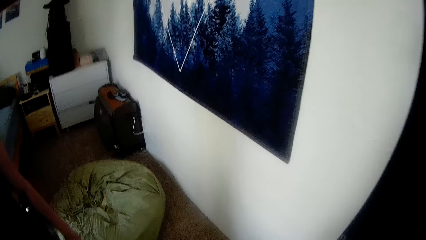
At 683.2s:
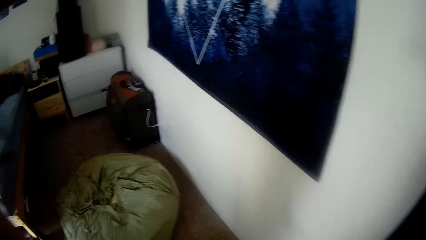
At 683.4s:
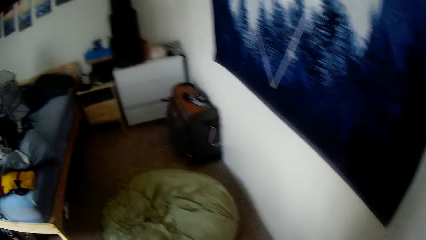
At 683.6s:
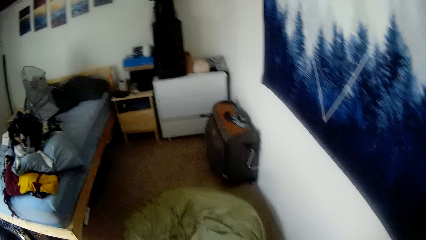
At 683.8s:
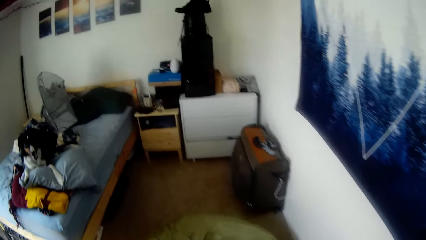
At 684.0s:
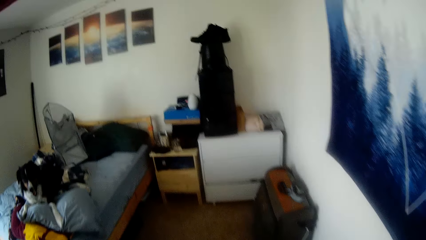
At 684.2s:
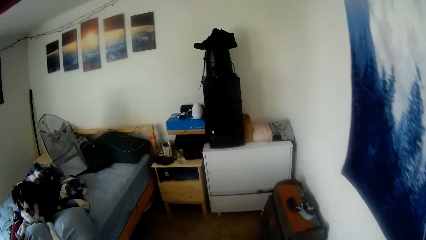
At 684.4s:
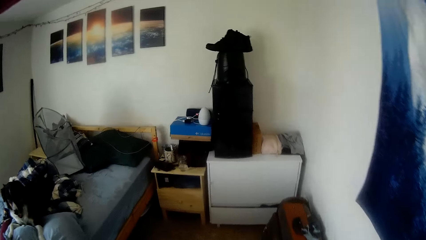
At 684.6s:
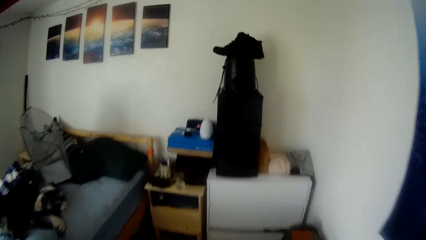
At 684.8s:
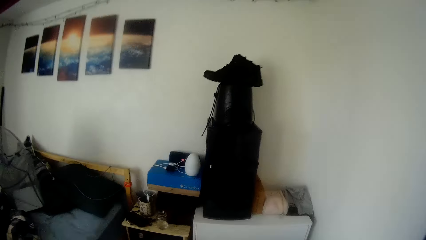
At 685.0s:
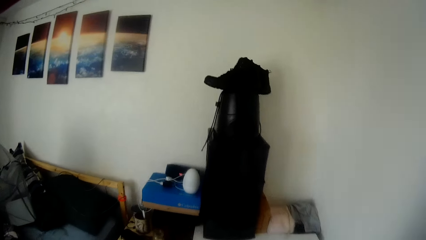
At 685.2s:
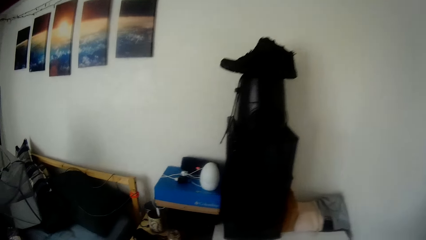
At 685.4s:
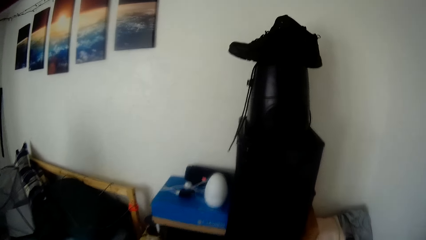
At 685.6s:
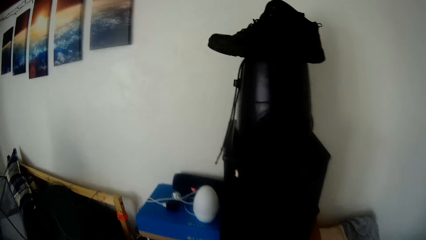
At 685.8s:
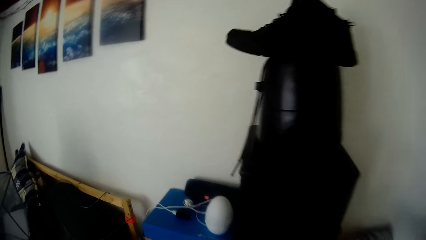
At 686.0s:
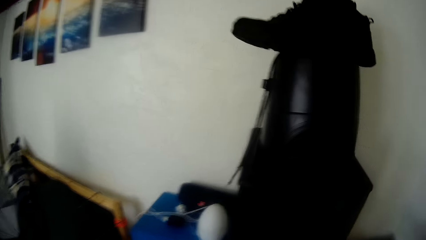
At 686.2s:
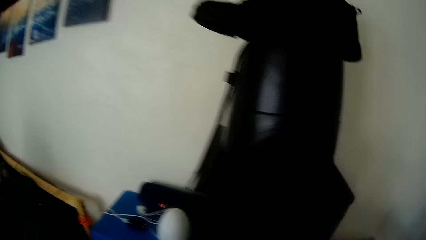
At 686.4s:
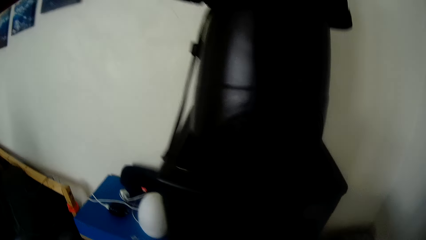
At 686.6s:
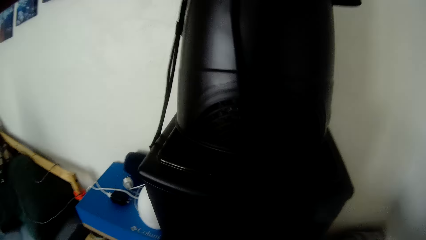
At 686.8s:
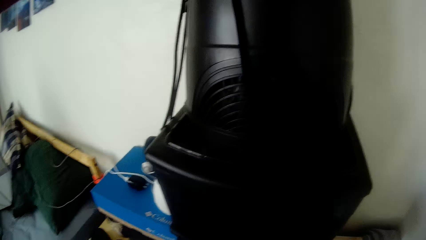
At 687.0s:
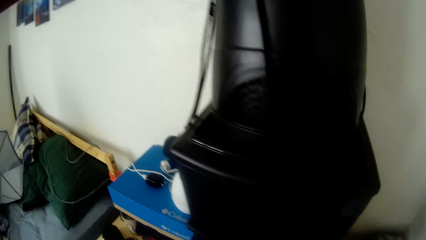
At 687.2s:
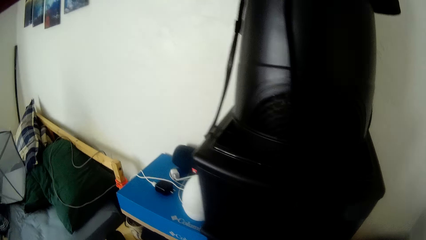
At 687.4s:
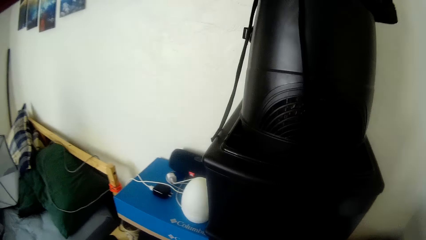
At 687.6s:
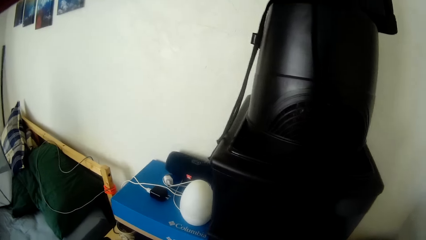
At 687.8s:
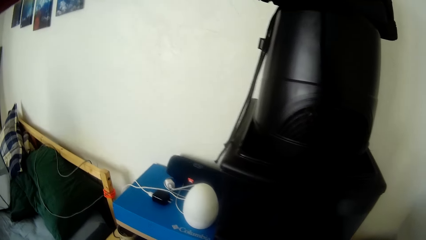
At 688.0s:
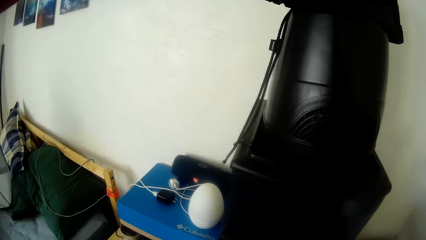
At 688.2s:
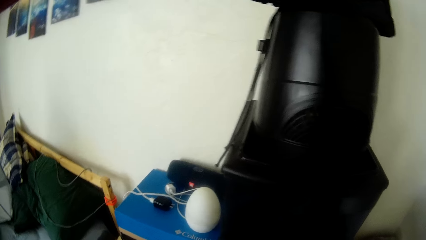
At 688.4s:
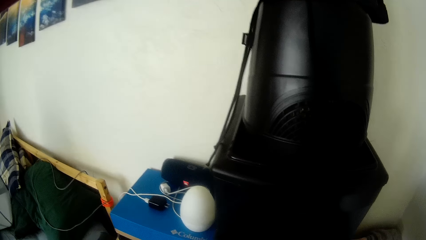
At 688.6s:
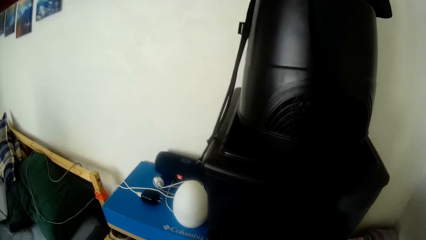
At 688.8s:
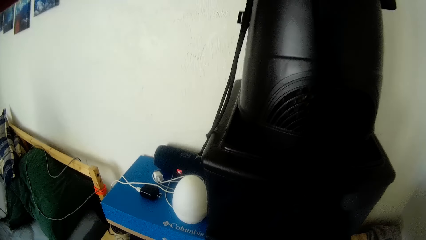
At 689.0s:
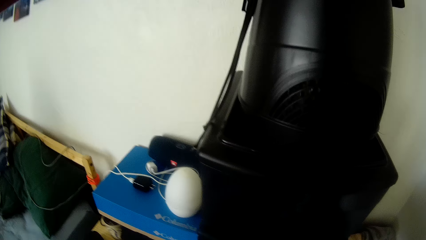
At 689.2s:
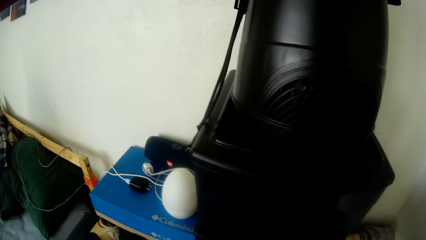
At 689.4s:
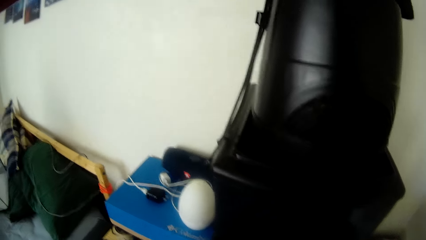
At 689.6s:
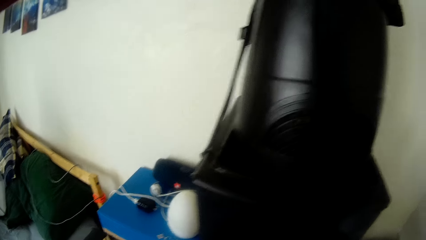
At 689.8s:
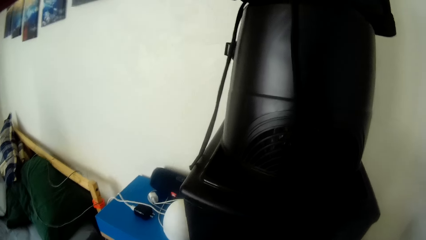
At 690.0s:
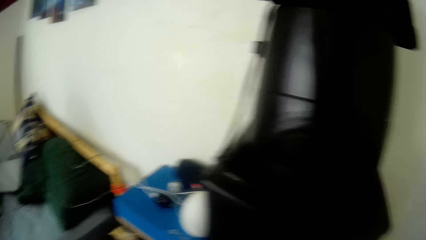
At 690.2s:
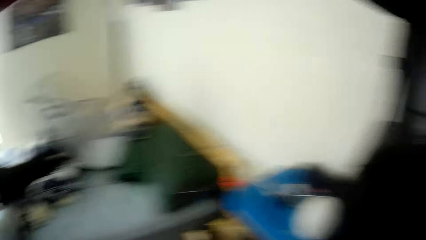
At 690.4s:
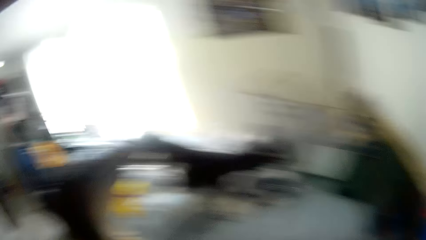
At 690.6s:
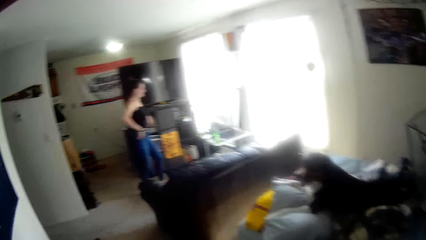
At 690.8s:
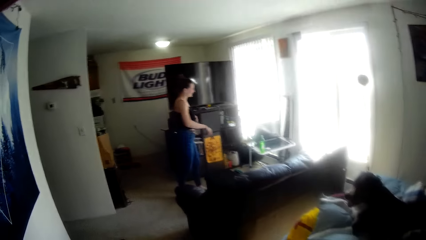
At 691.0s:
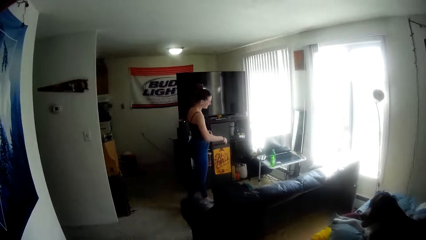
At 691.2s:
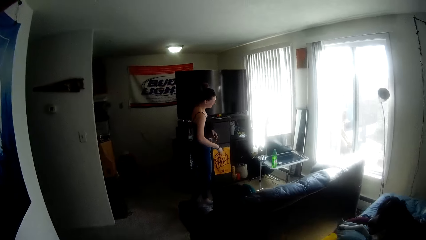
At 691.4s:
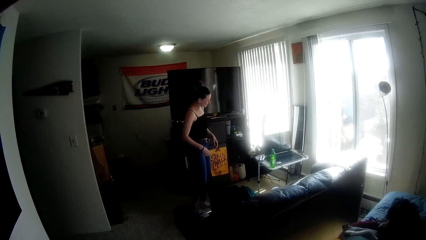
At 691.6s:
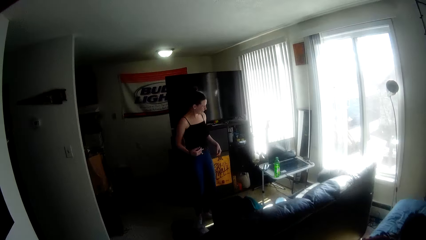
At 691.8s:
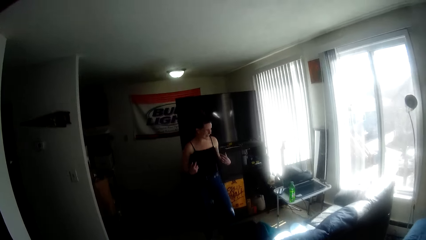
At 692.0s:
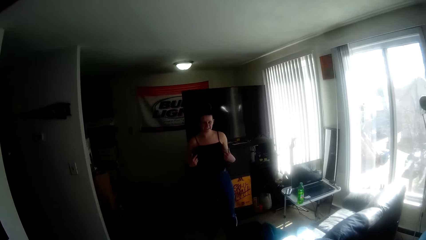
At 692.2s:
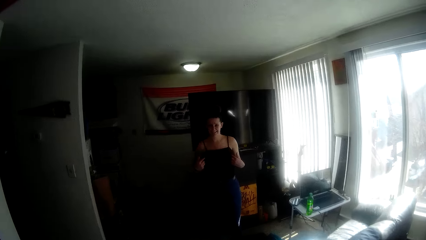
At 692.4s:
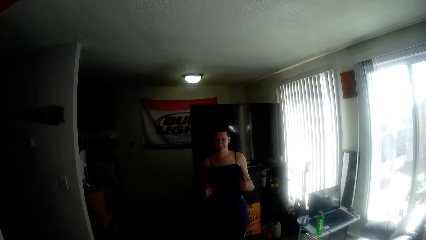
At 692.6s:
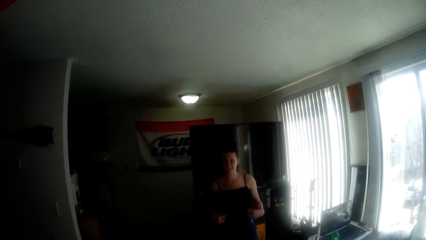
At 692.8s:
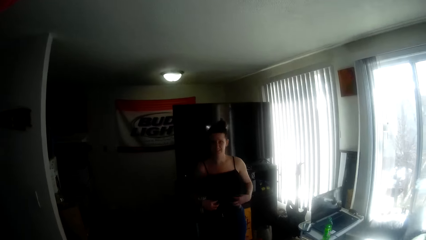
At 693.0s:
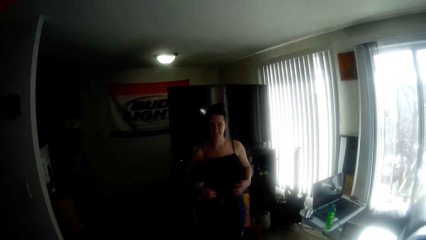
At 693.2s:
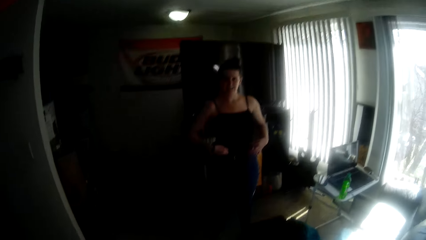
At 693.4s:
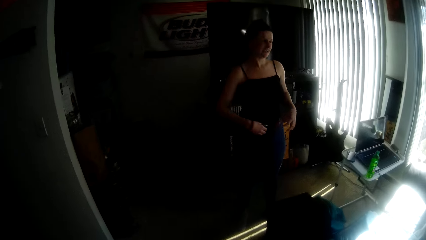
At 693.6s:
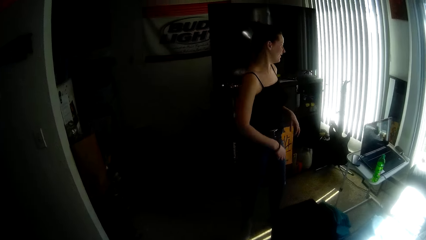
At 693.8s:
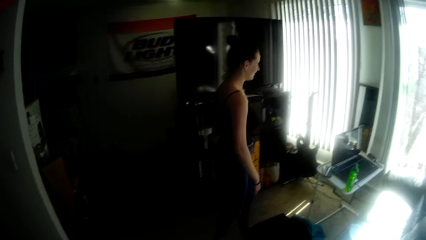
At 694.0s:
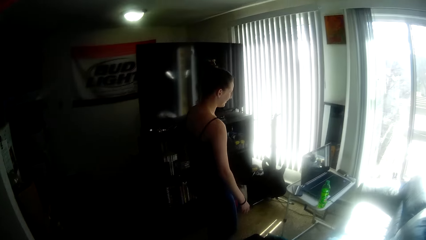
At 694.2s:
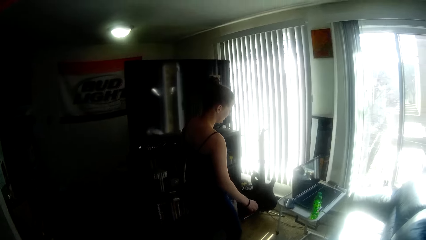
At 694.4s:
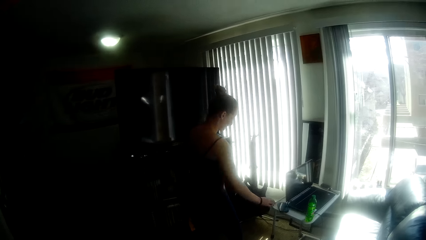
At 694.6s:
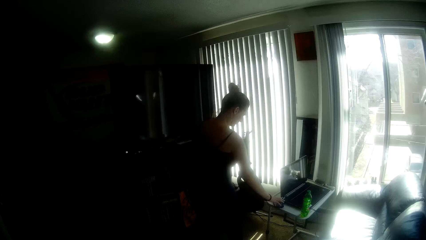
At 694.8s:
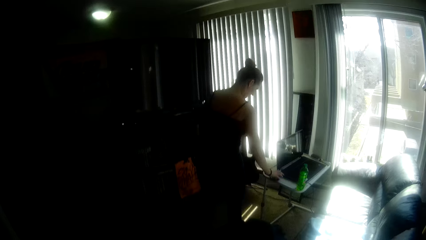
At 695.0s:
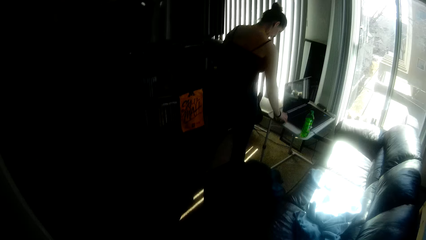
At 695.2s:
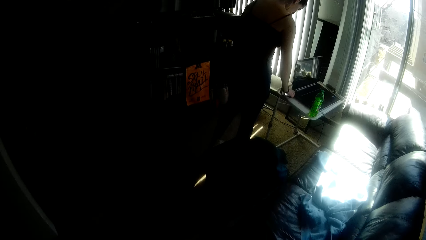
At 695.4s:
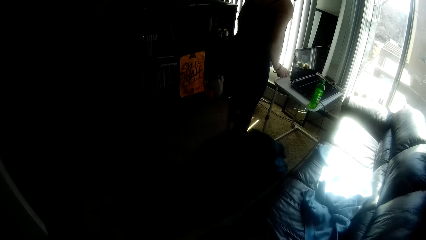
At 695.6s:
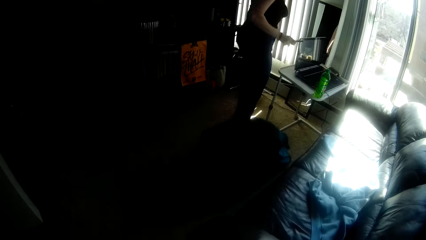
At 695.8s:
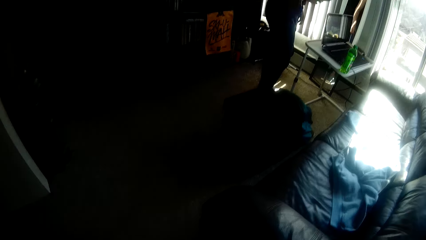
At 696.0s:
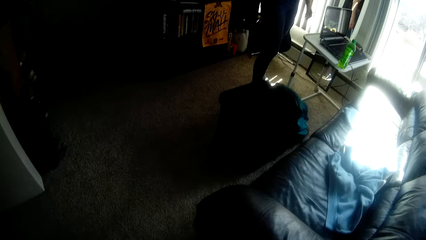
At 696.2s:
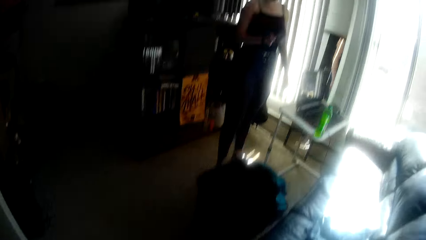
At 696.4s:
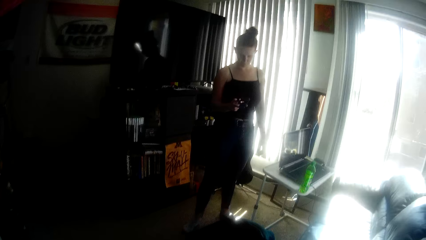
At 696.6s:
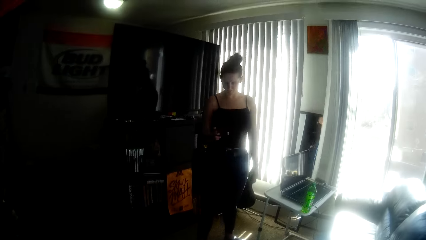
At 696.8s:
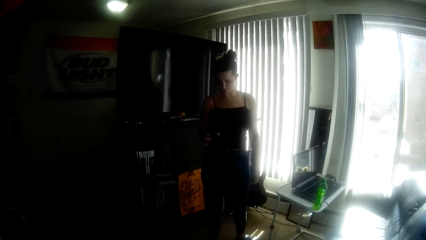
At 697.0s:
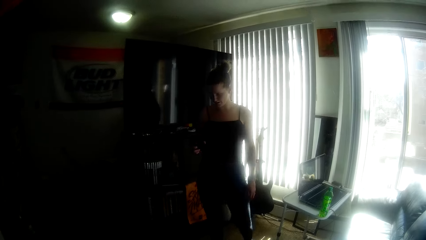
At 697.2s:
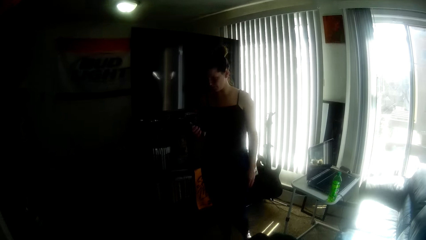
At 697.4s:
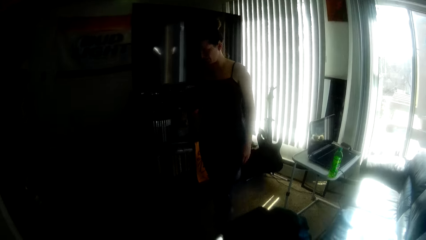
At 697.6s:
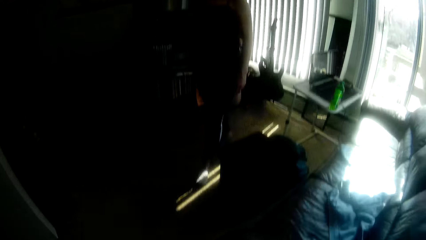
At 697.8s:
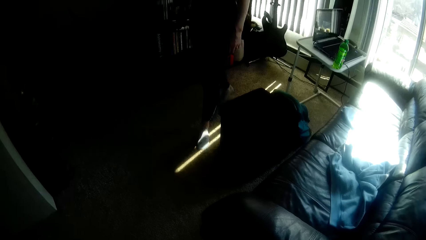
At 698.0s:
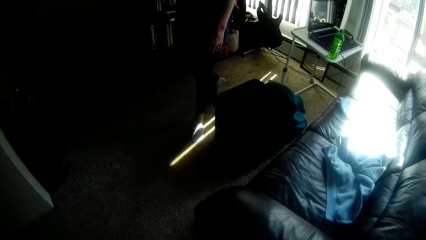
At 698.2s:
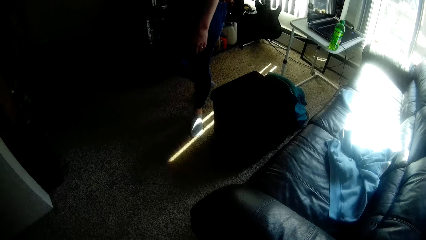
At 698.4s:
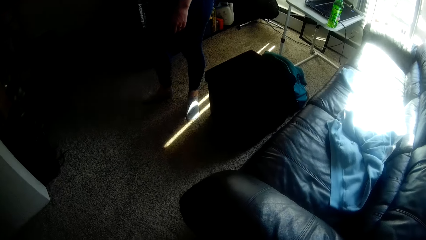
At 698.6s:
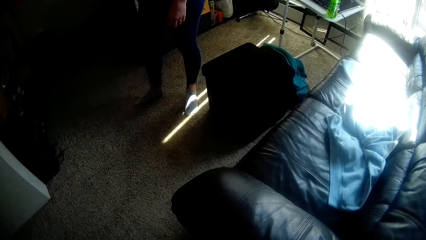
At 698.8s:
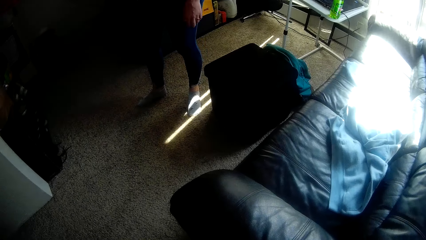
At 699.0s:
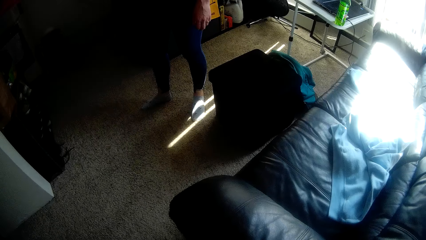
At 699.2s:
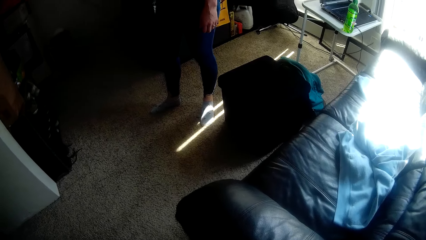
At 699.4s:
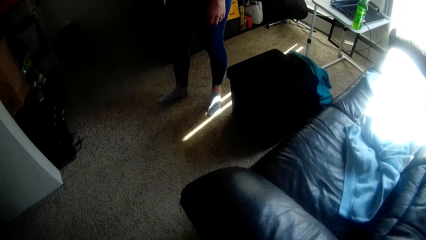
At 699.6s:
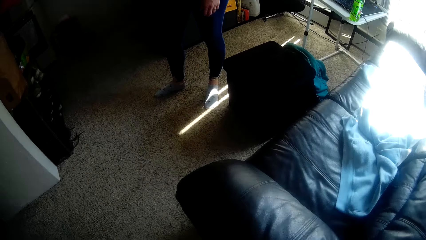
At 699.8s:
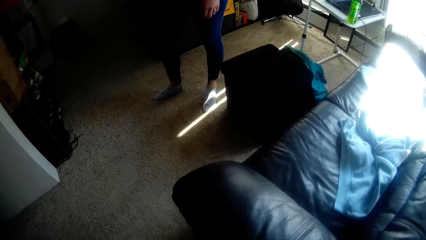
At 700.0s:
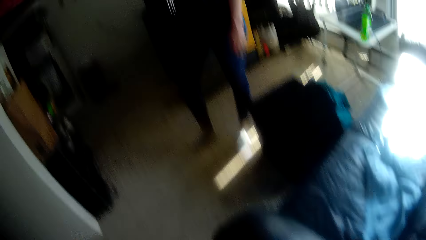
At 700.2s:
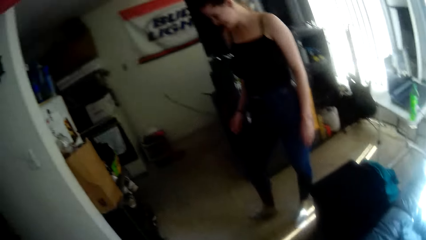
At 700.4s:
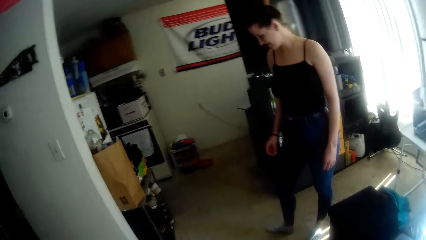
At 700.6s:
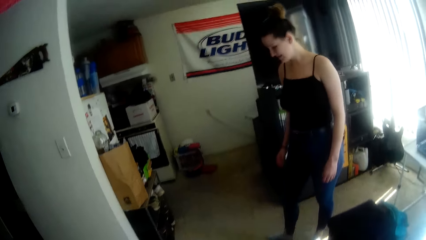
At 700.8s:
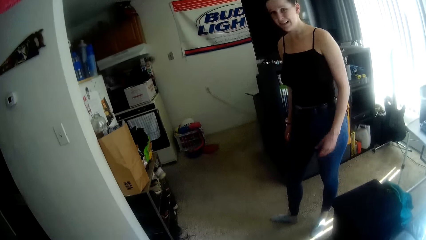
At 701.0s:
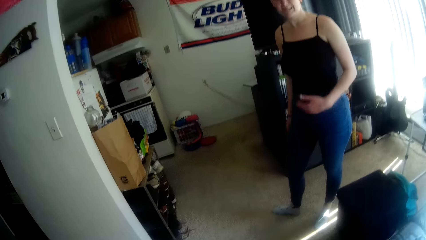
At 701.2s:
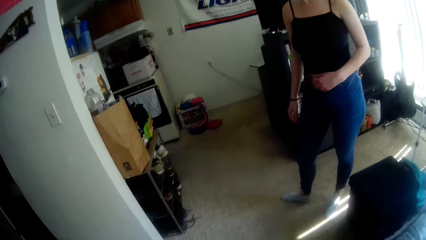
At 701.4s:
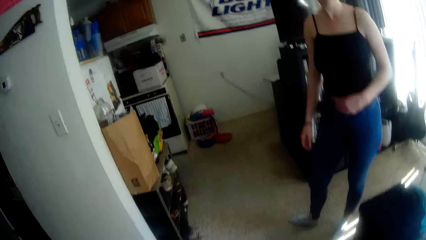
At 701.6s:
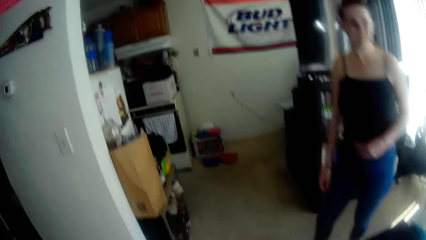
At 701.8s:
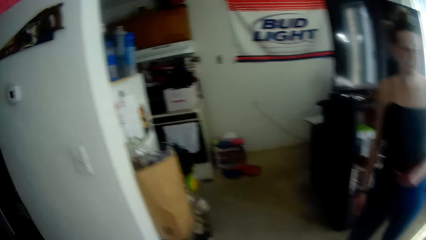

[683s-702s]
The camera wearer walks towards the drawers in the room corner. They stand beside the drawers. They stare at something placed on the drawers. They look around. They stare at a lady. The lady walks in the room. The camera wearer walks towards the lady. The lady picks up the phone on the laptop stand. She operates the phone on her way towards the shoe rack in the room. She stands. The camera wearer walks closer to the shoe rack.
